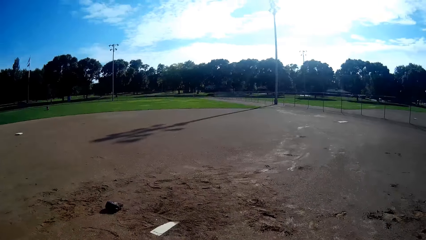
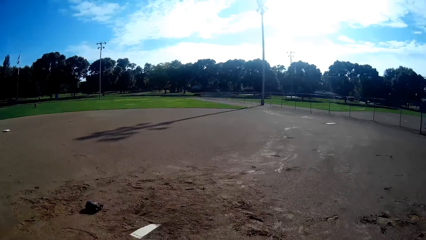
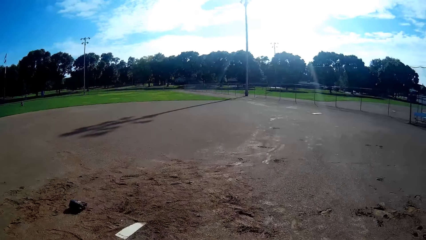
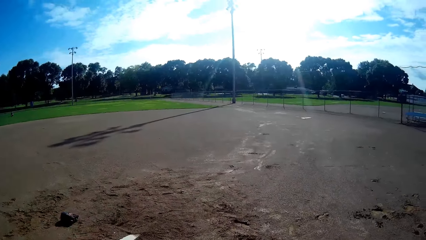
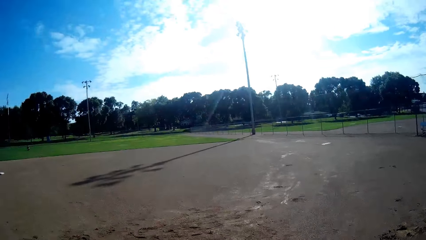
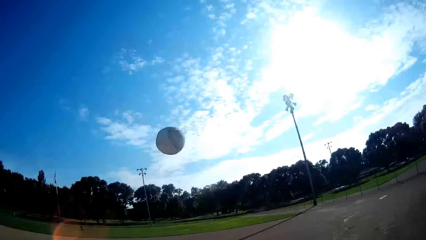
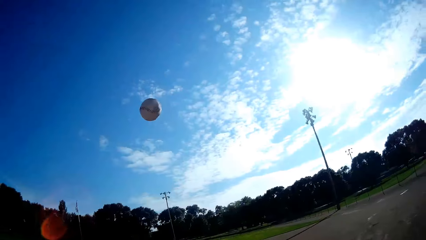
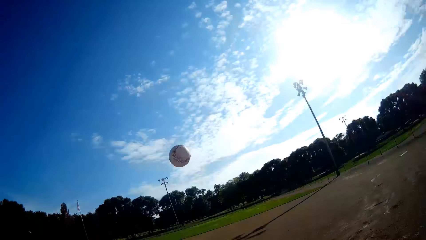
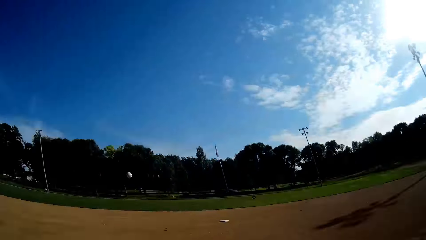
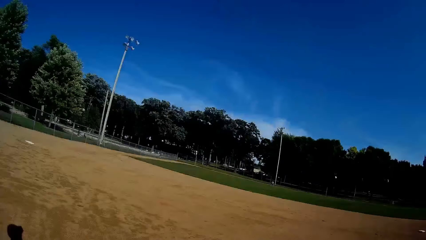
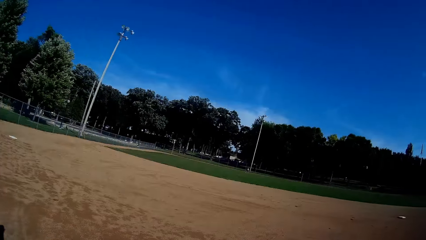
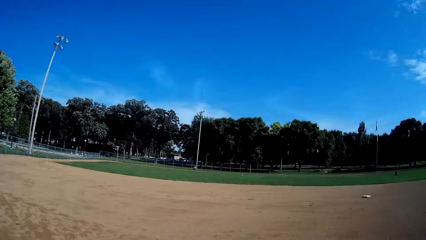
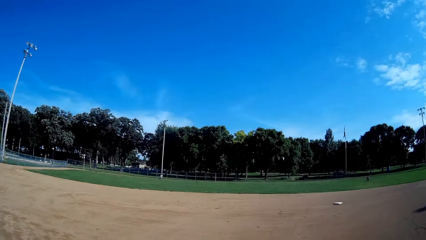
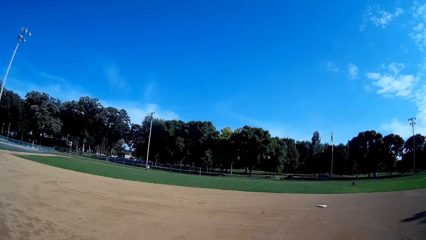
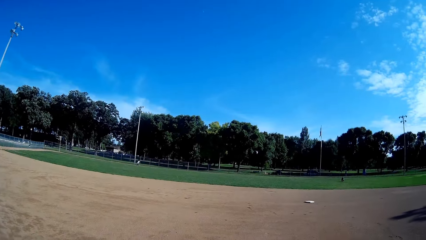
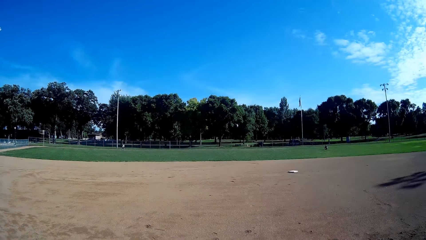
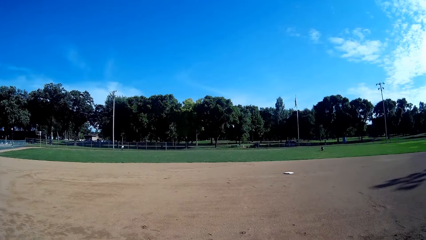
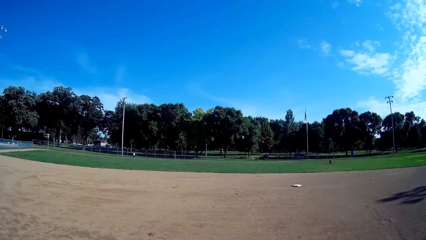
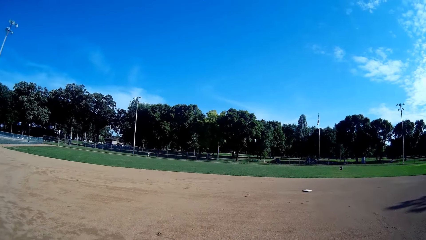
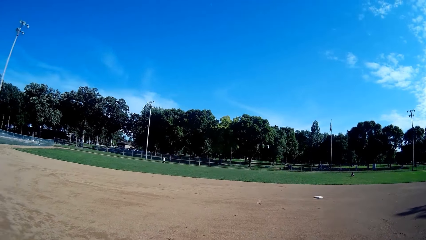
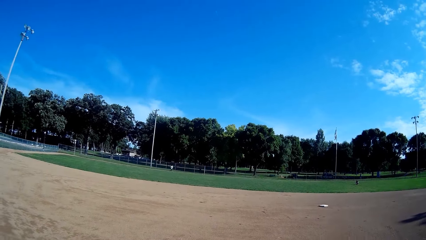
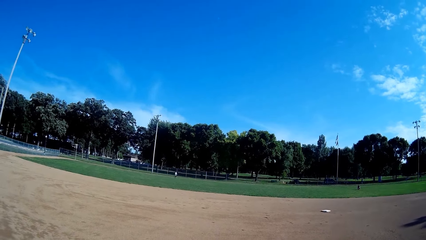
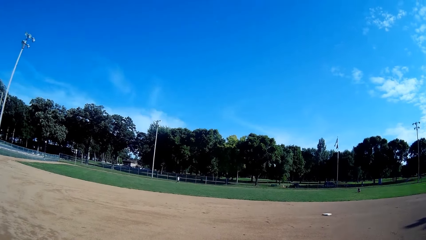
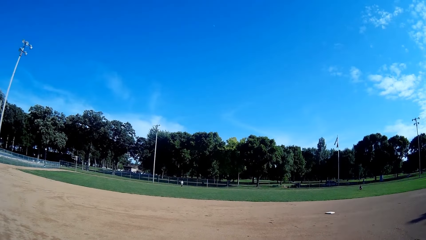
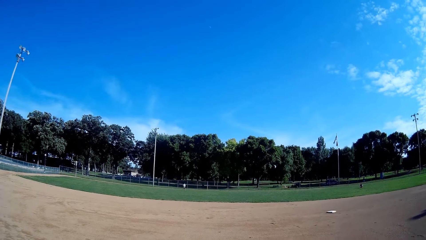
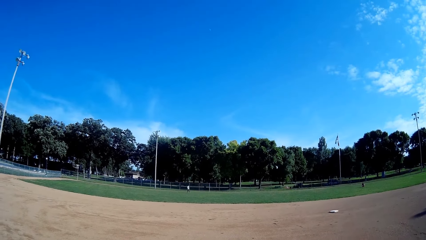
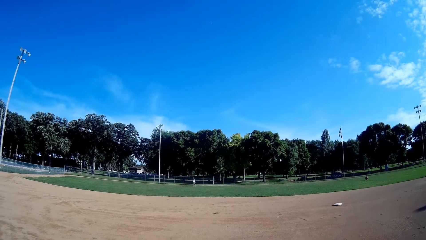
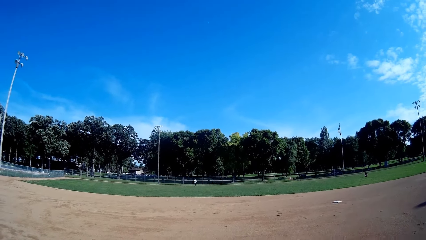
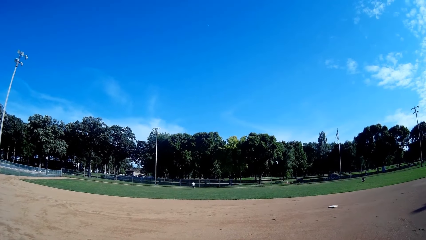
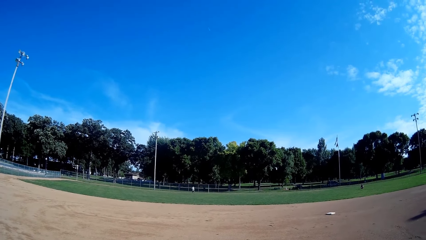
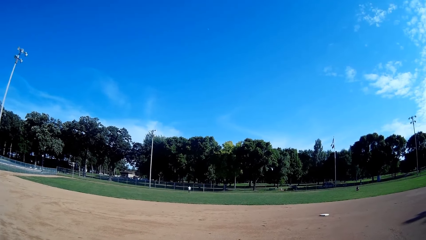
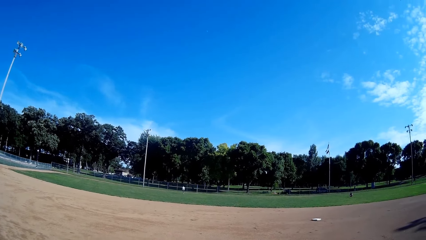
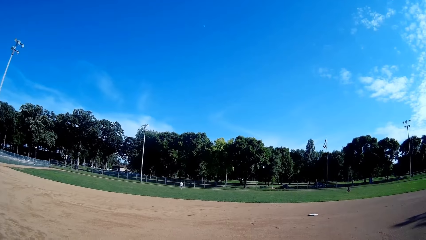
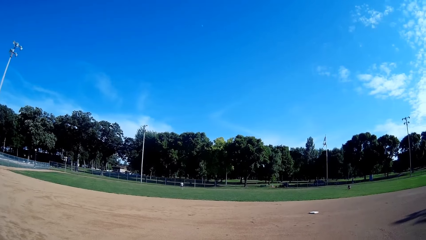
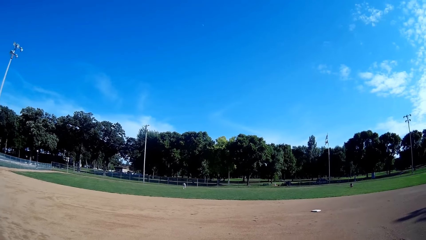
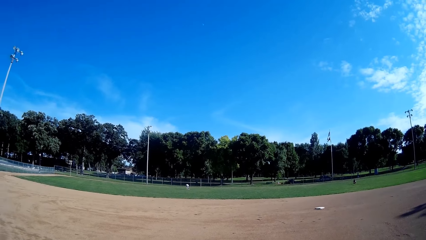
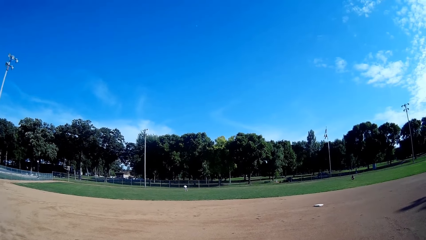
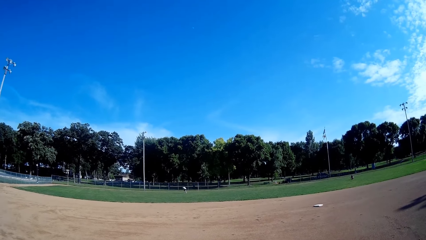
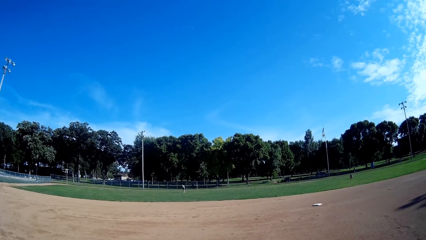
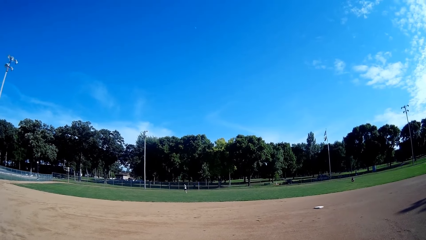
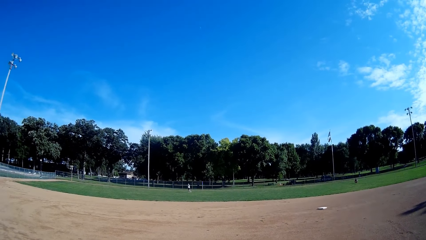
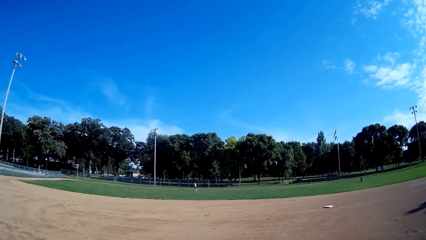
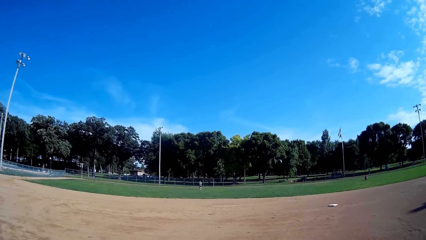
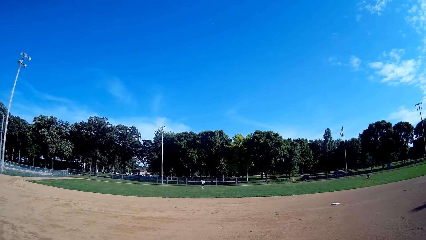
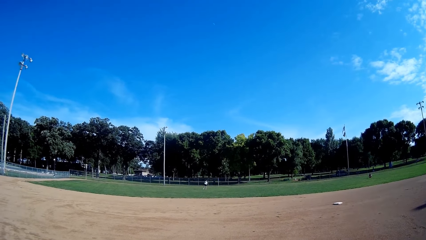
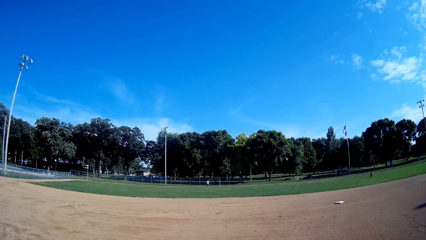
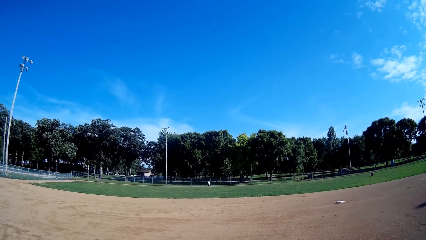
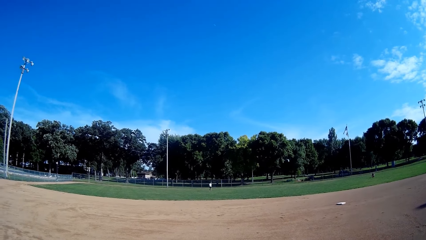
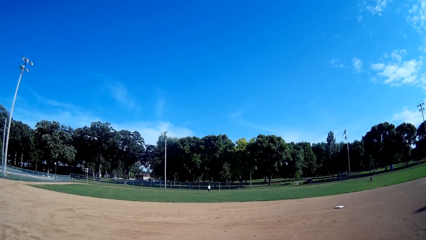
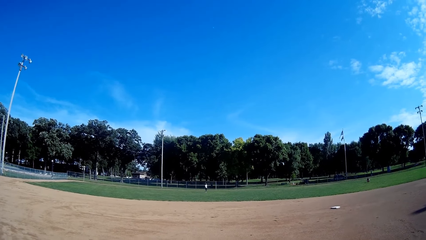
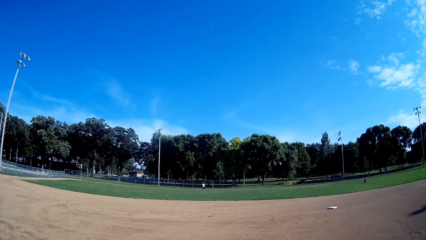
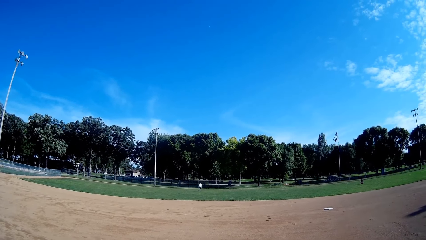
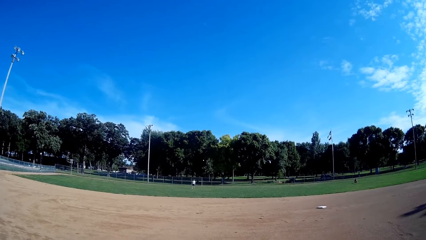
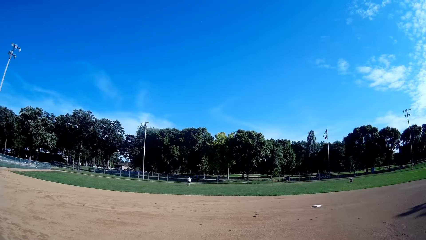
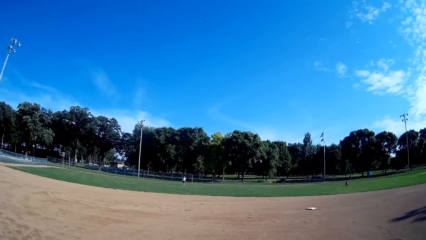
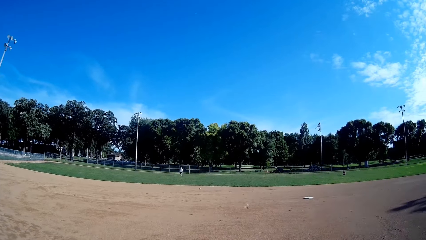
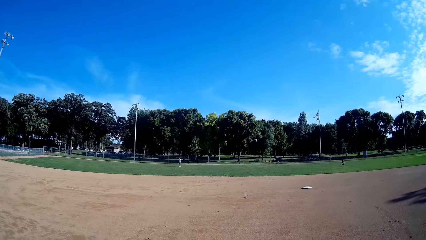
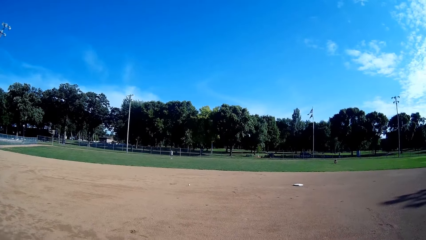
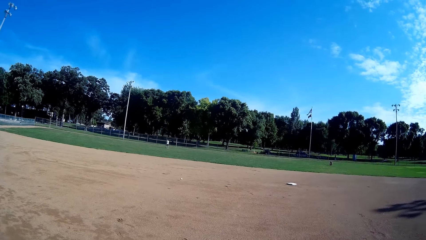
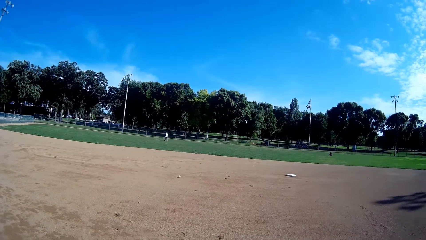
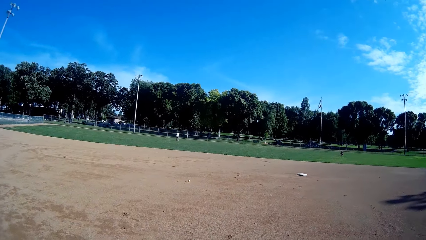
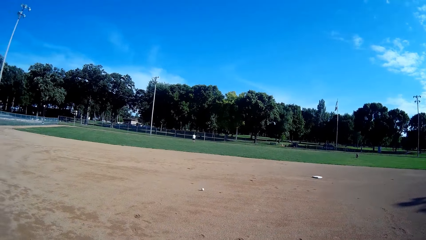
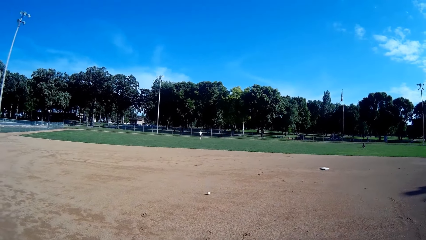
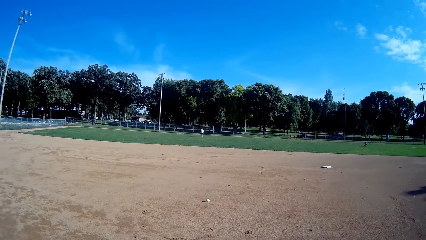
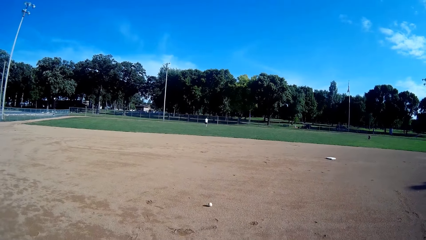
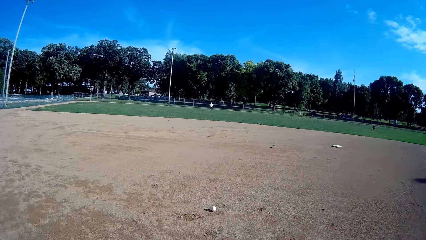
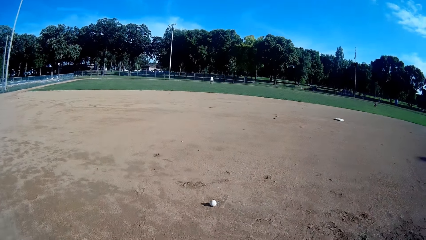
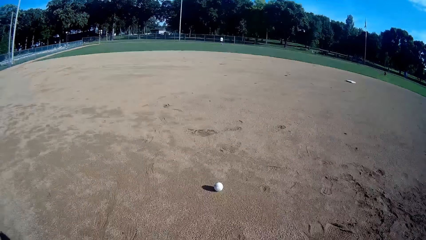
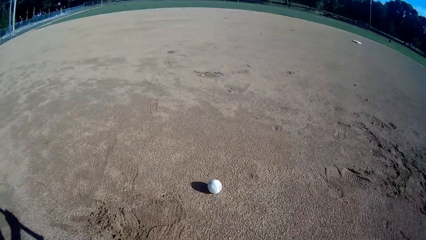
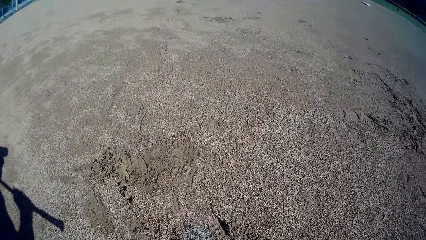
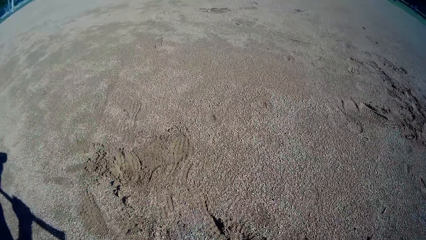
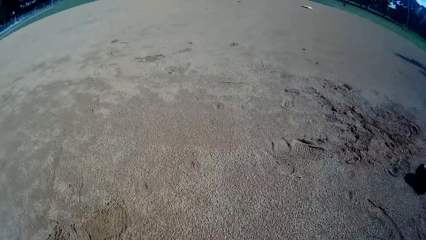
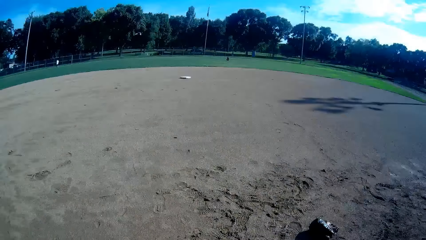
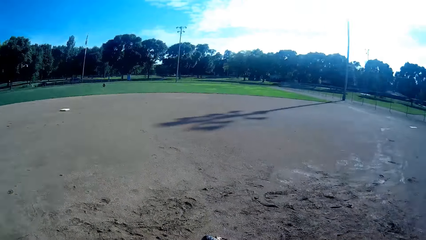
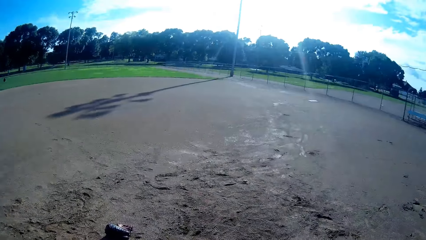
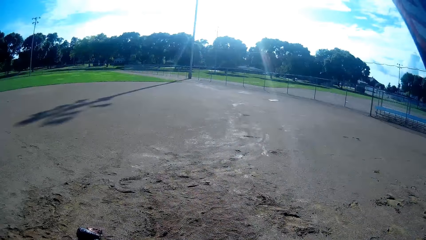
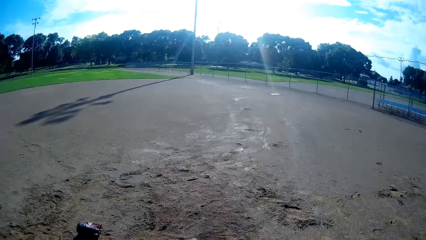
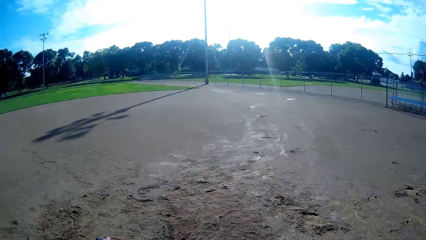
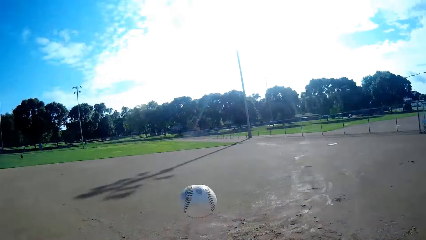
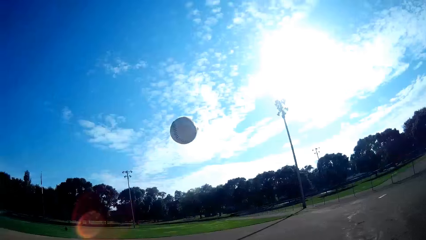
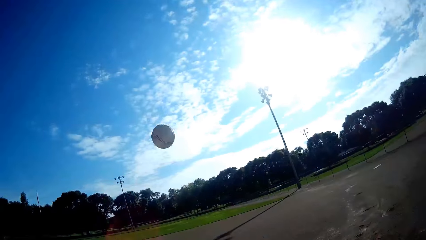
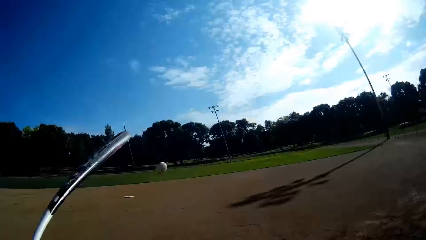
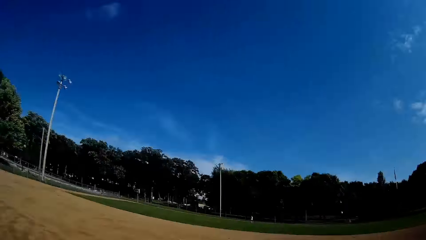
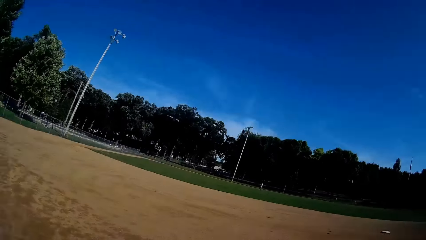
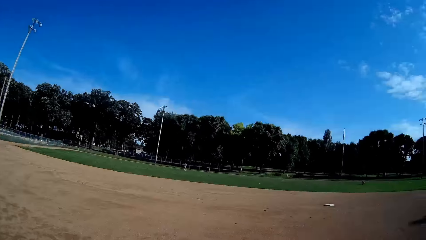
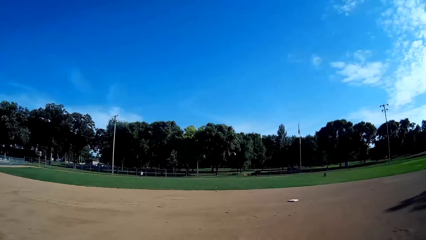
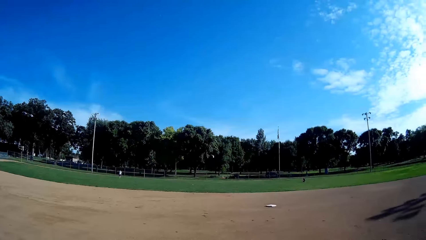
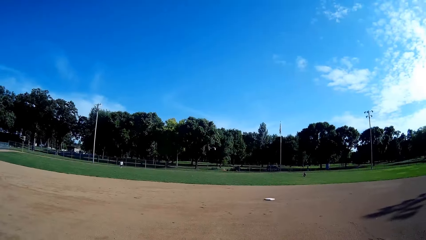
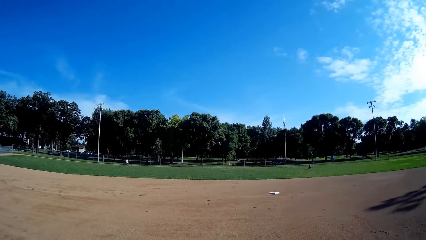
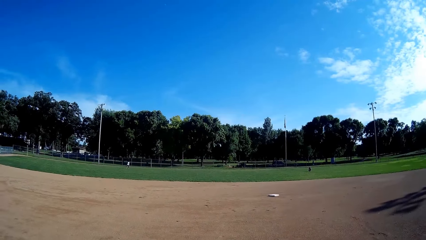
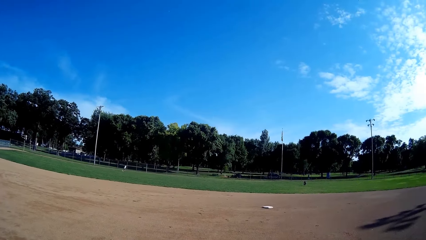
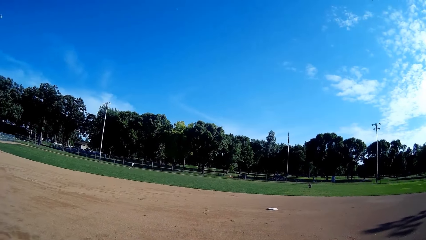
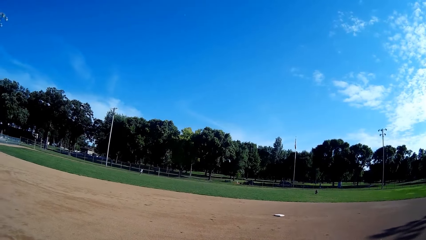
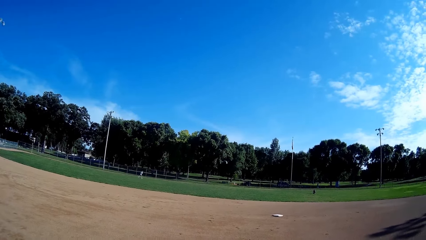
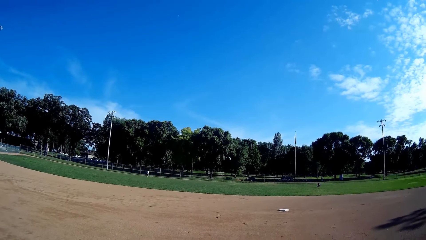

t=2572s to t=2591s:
The camera wearer throws the ball upwards. They hit the ball towards a boy with the bat. The boy jogs towards the ball. The camera wearer stares at the boy. The boy picks the ball from the ground. The boy throws the ball towards the camera wearer. The camera wearer stares at the ball. They bend towards the ground. They pick up the ball from the ground. They stand up. They stare at the fence. They throw the ball upwards. They play the ball towards the boy with the bat. They stare at the boy. The boy jogs towards the ball.
